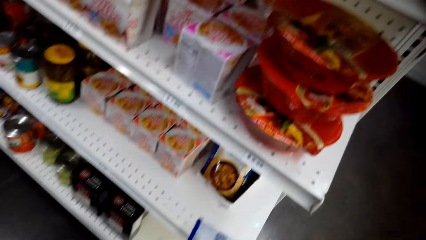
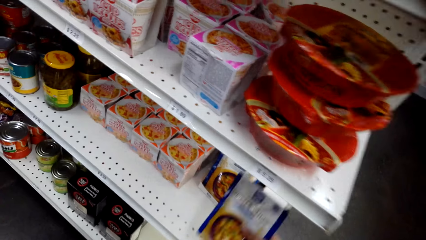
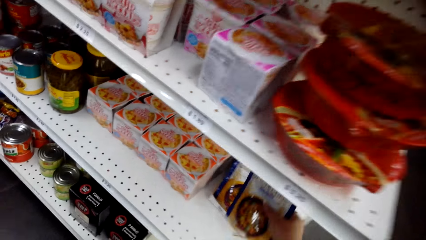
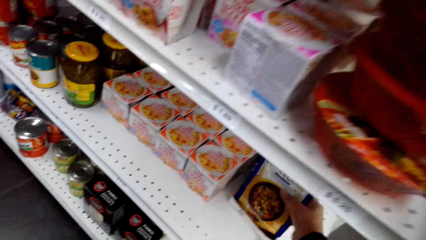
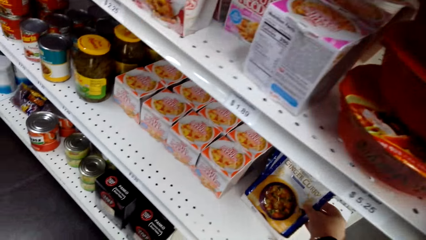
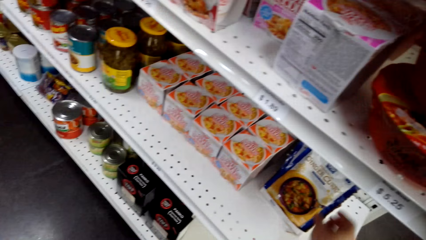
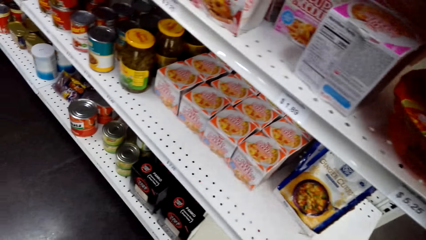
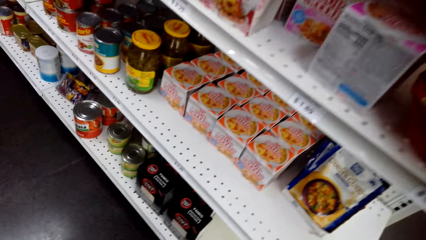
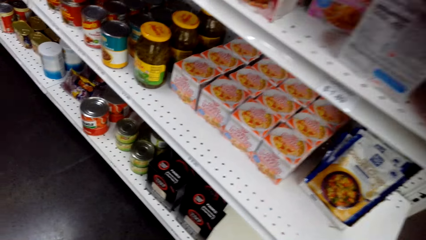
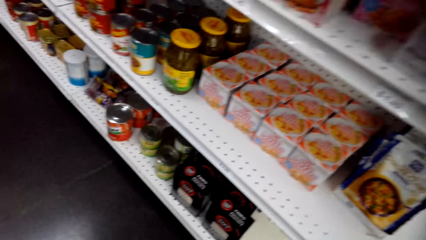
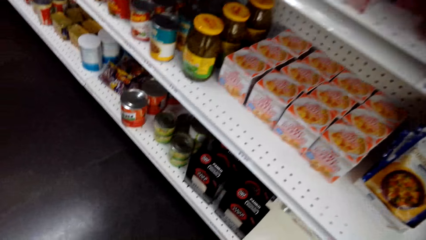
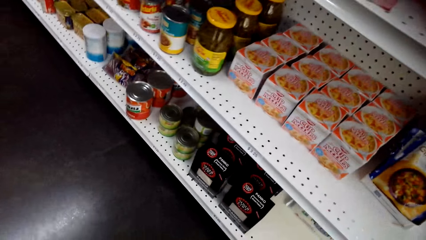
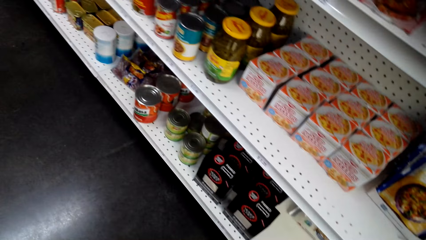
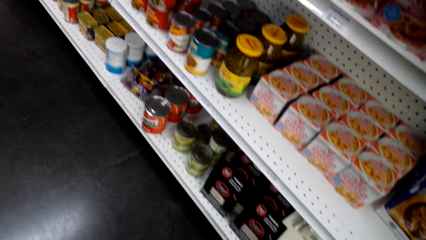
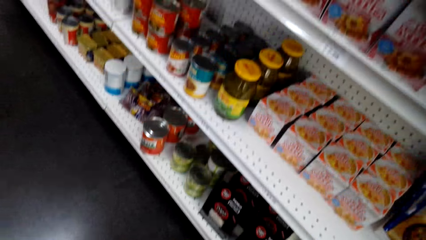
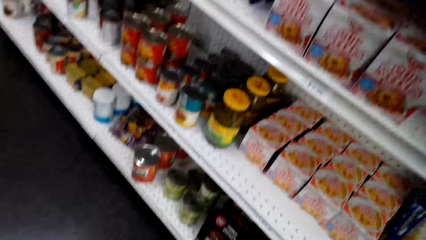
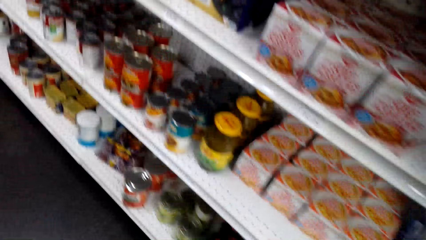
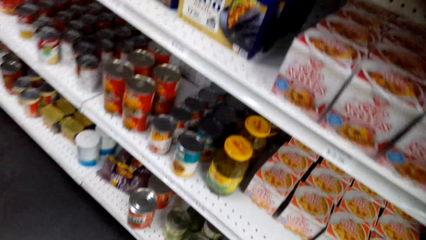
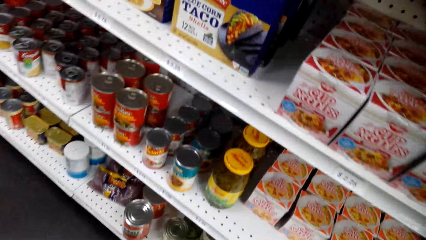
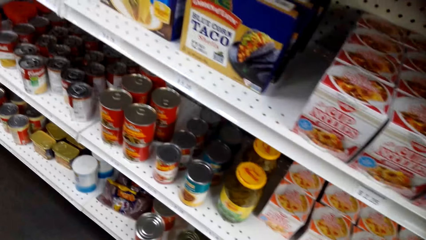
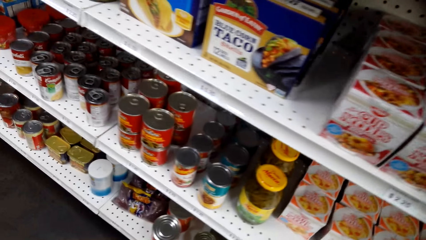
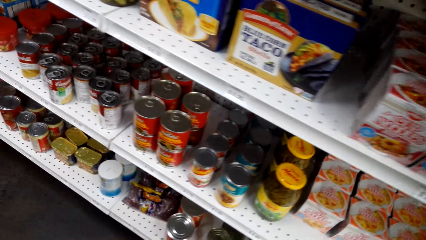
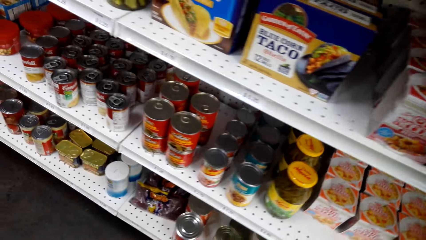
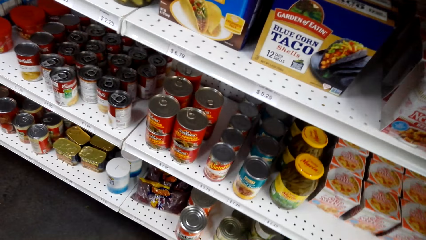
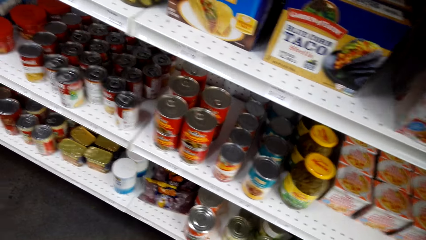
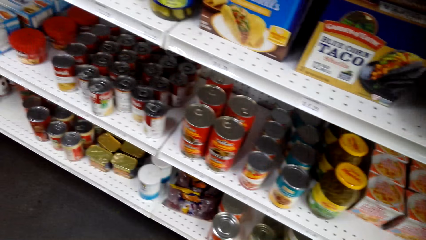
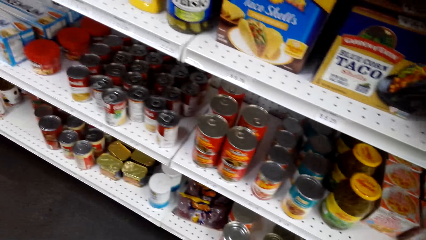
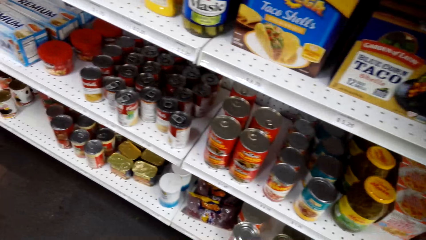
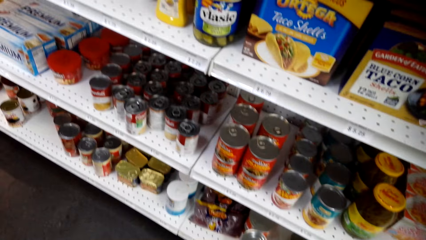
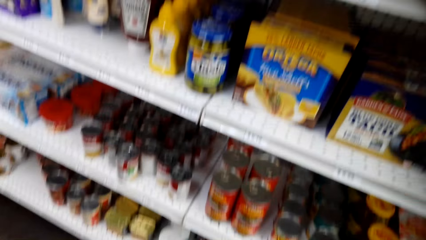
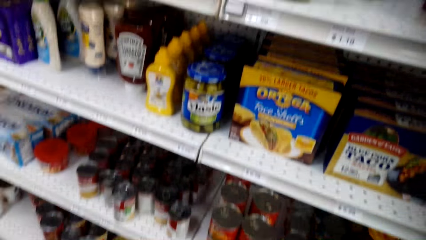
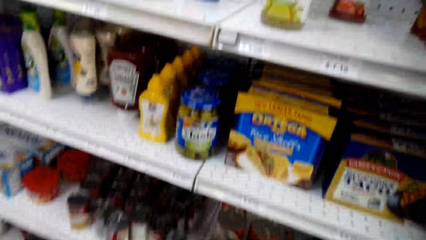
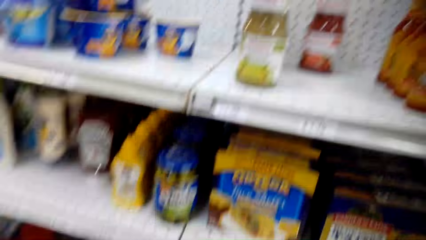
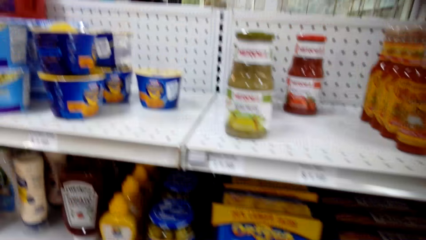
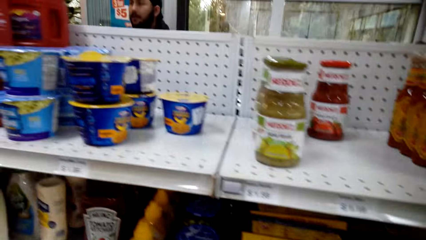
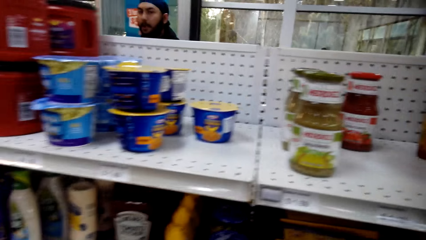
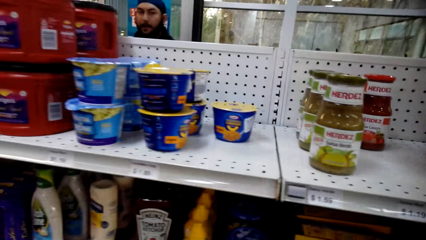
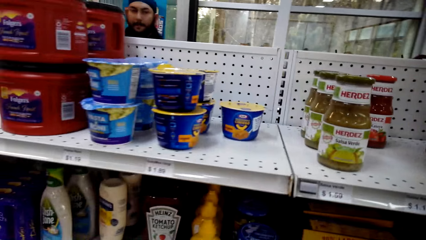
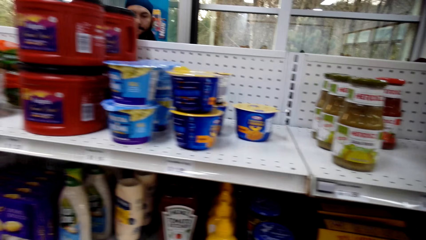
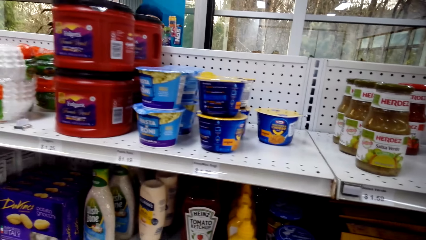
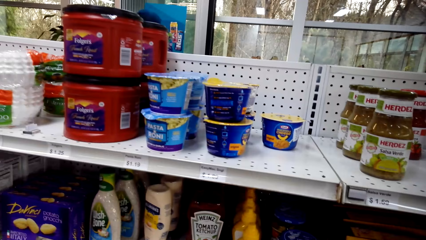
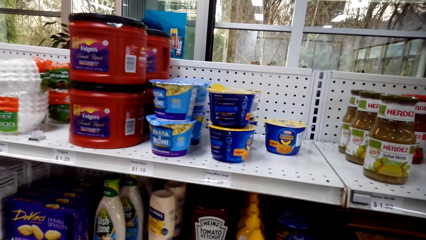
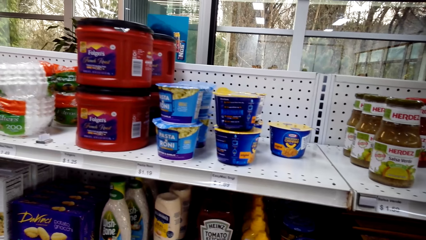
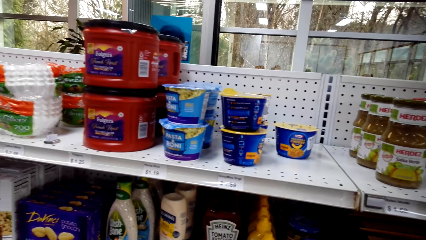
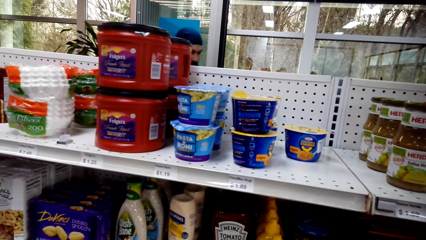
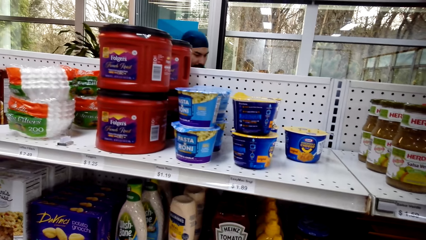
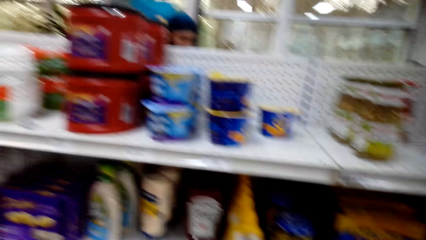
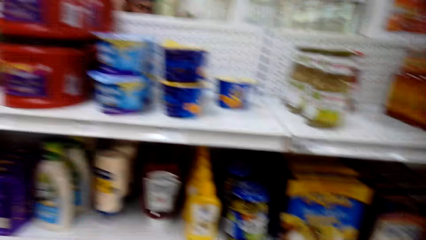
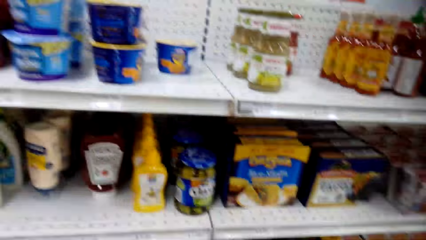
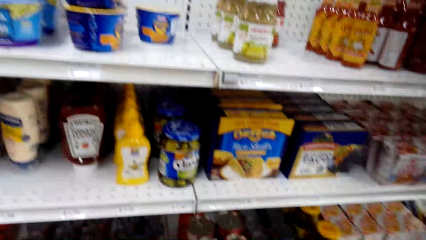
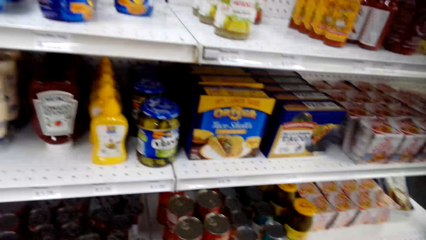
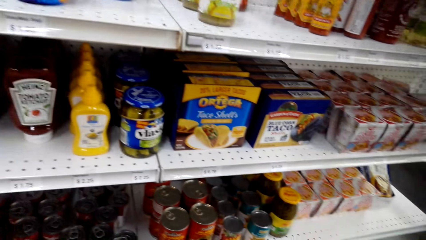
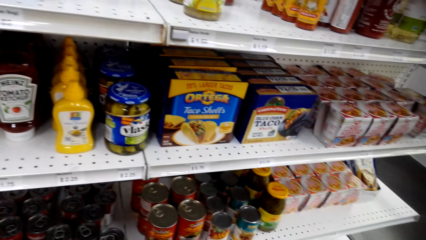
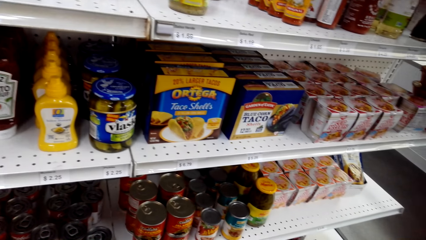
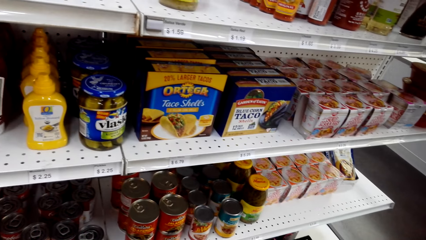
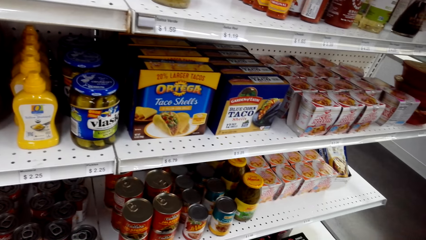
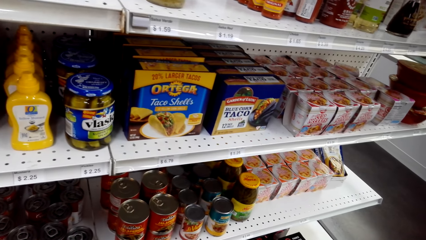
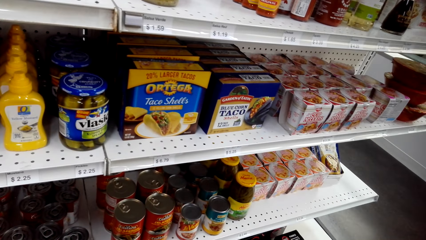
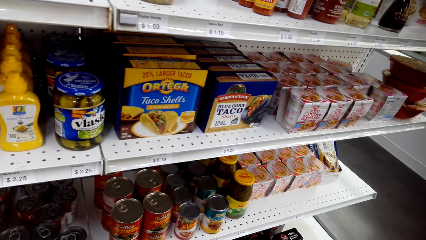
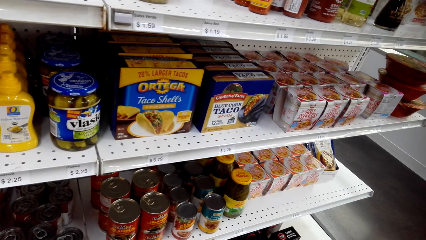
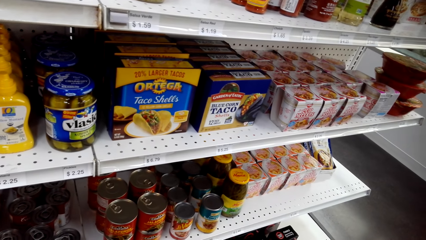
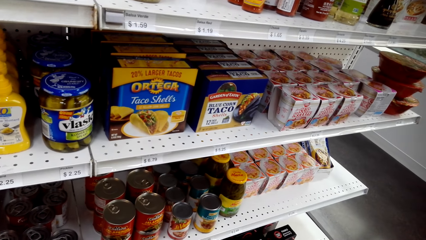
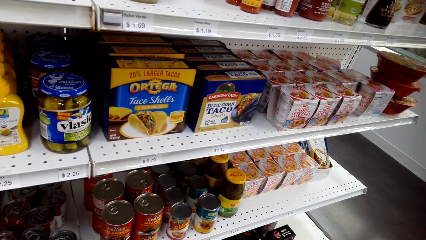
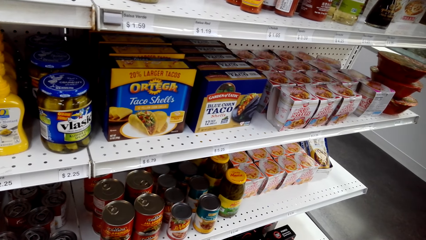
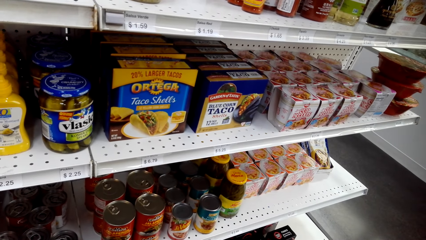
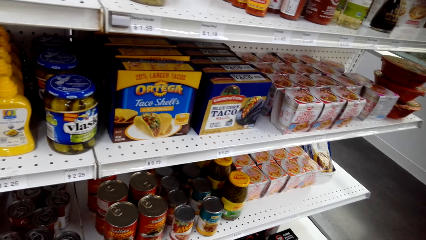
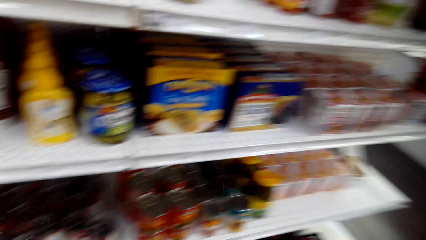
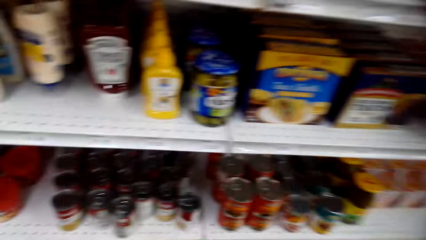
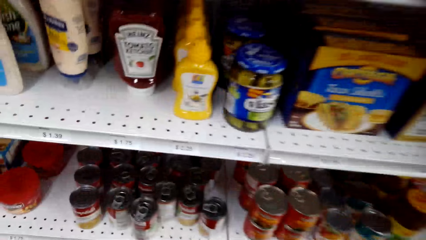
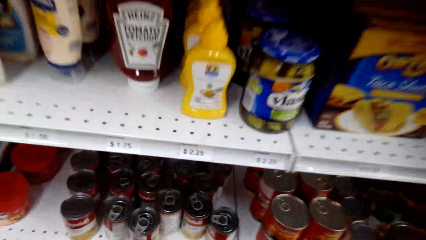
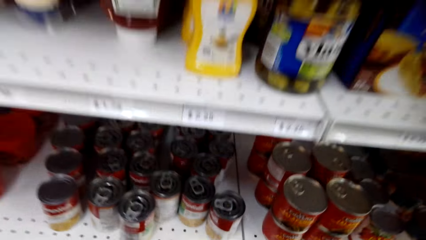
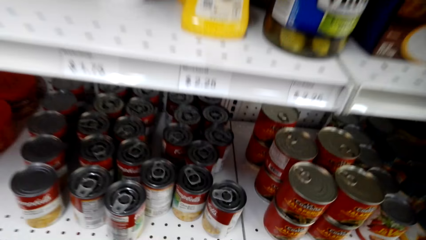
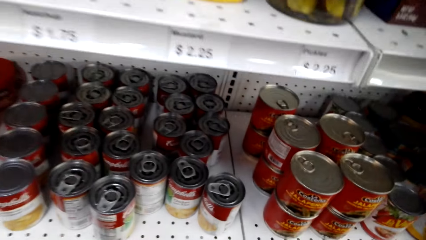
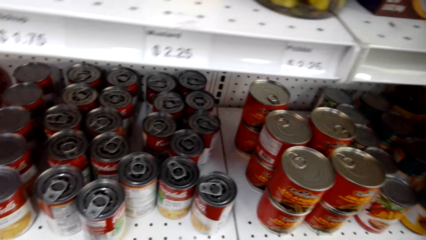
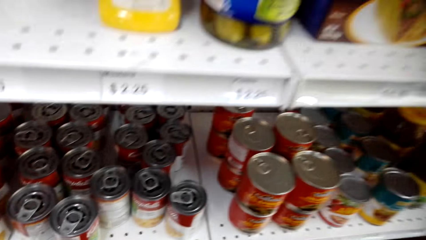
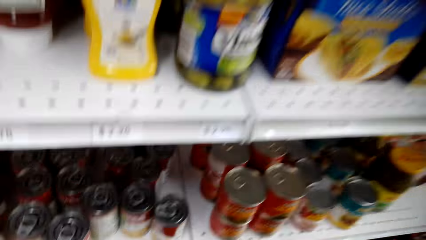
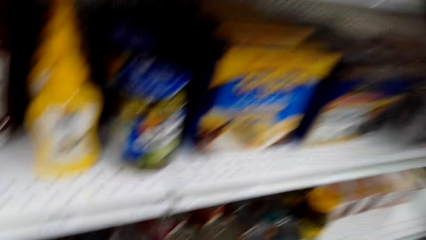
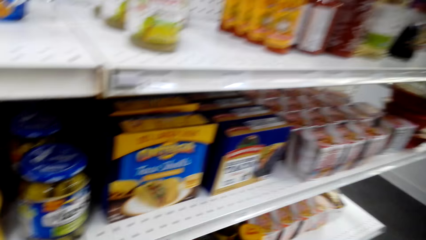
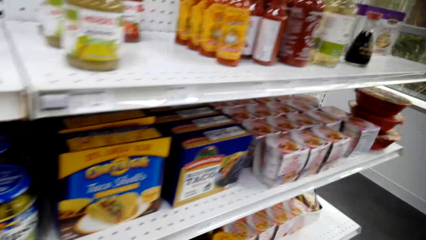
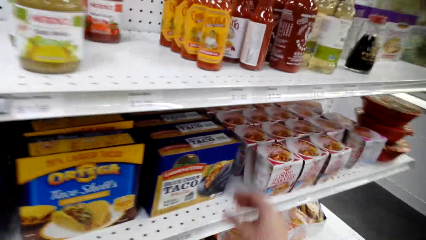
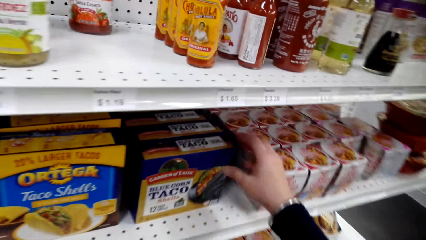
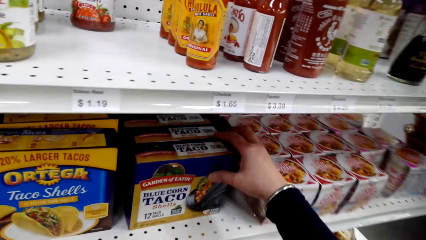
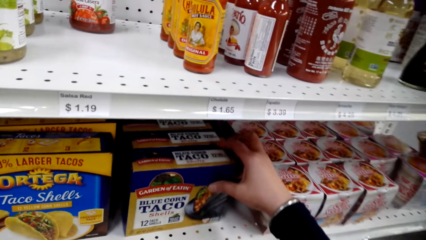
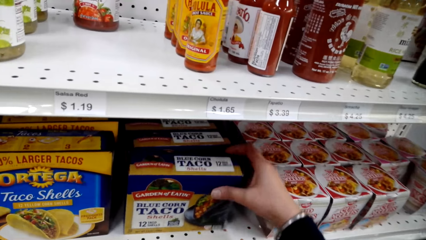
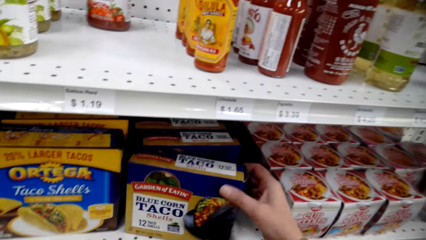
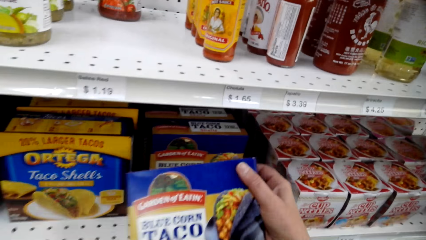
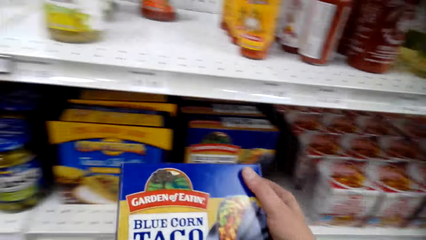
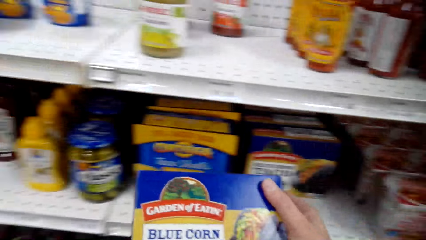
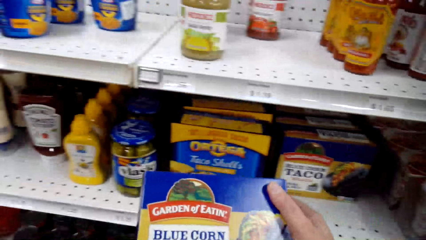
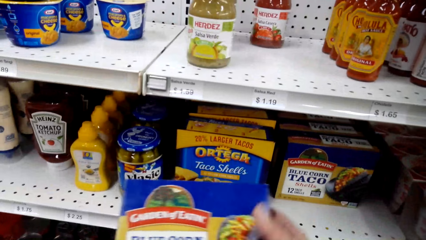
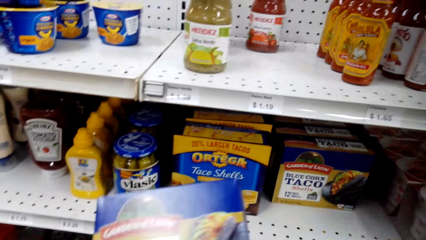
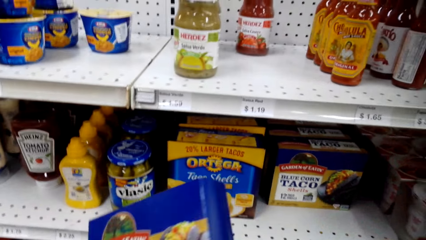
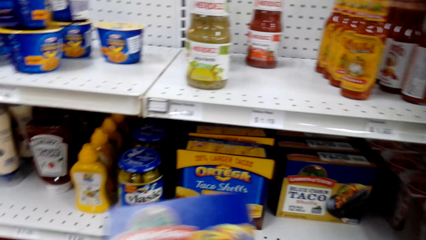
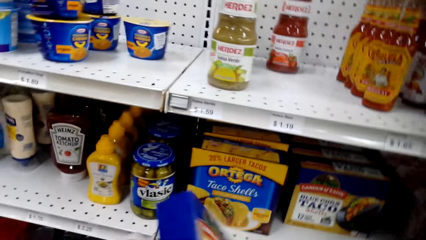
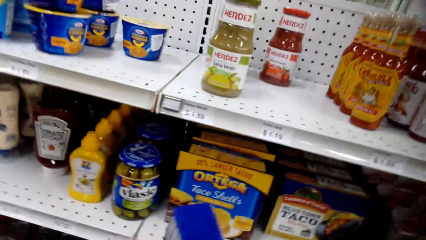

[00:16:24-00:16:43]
The camera wearer interacts with the person. They place the packet of ginger curry on the shelf. They look around the shelves. They pick up a packet of taco shells on the shelf.
